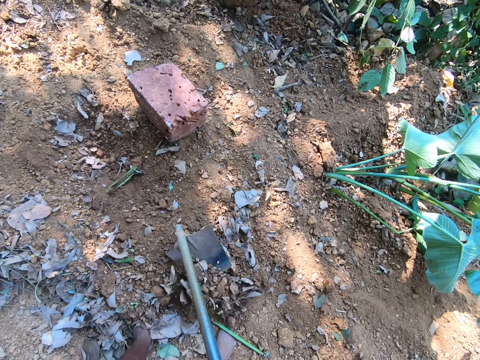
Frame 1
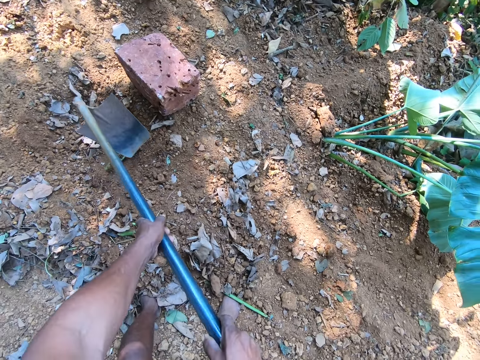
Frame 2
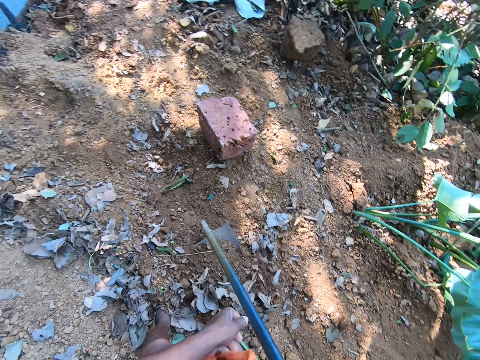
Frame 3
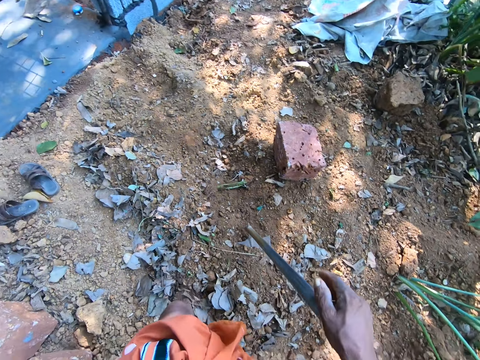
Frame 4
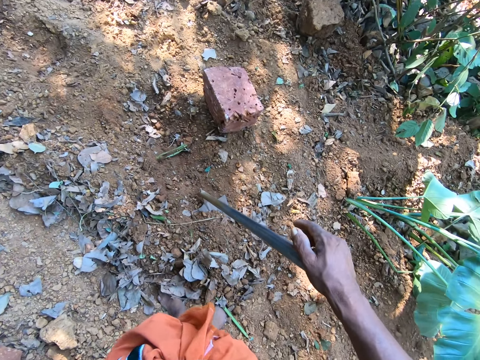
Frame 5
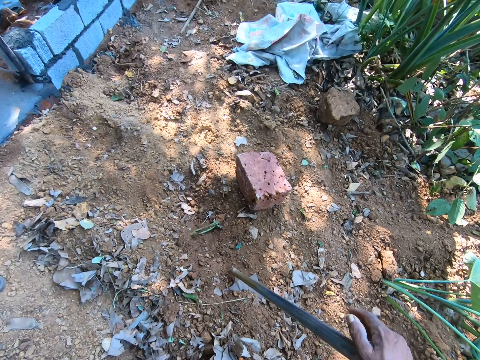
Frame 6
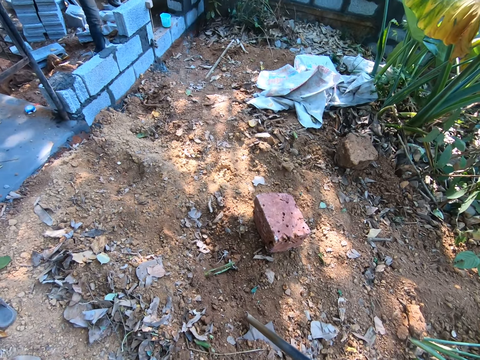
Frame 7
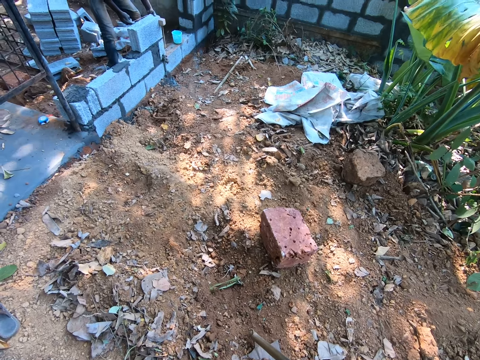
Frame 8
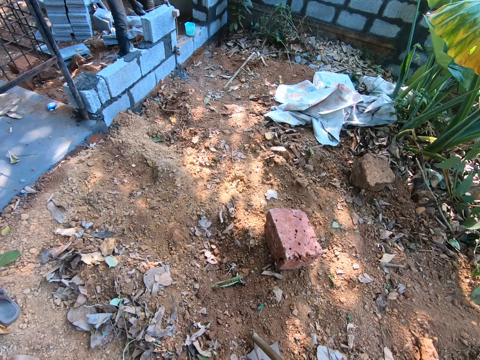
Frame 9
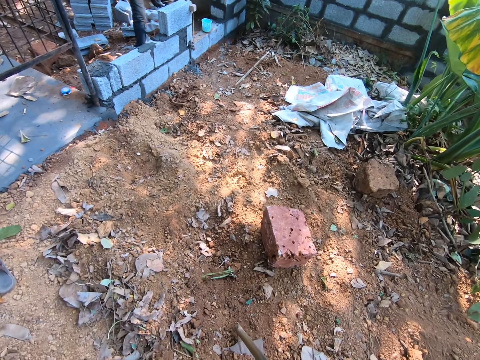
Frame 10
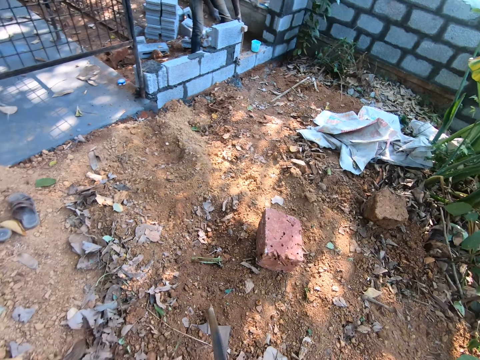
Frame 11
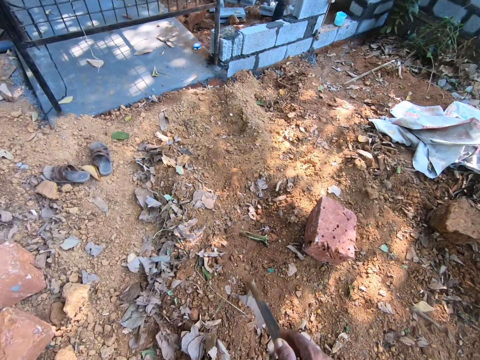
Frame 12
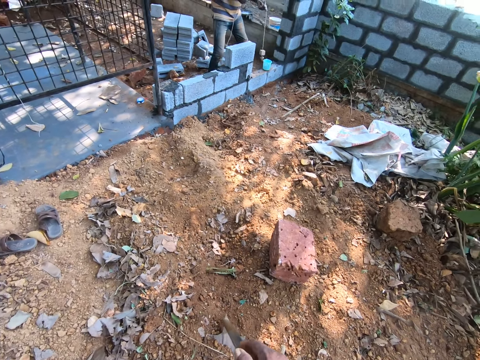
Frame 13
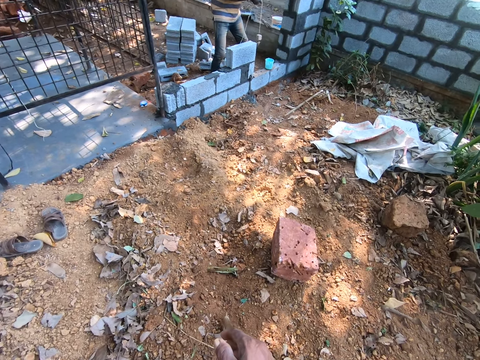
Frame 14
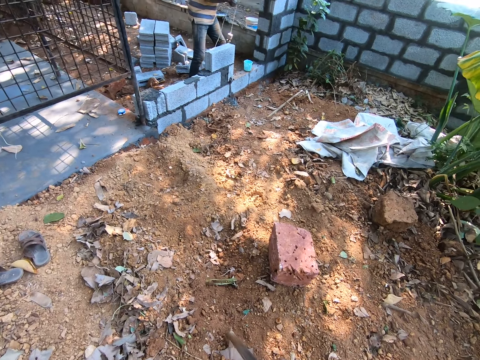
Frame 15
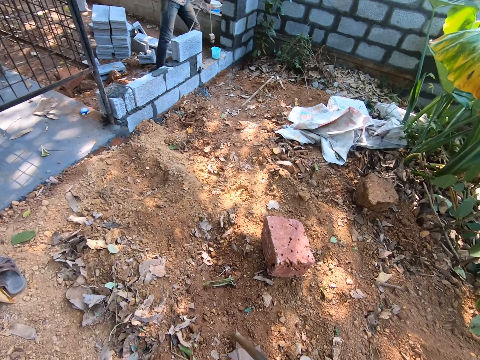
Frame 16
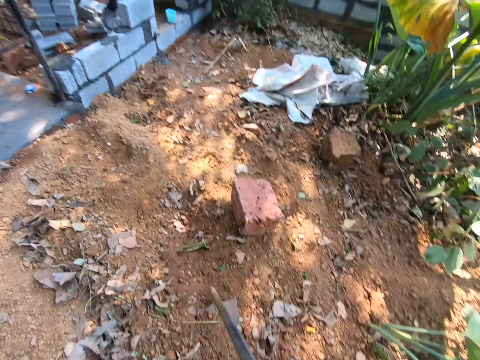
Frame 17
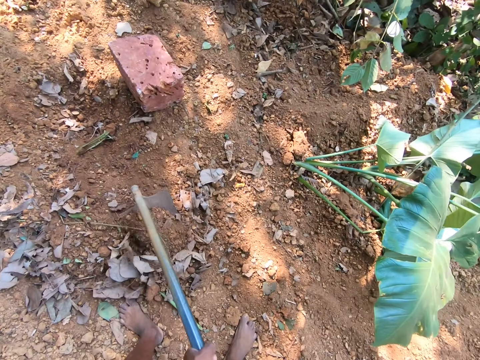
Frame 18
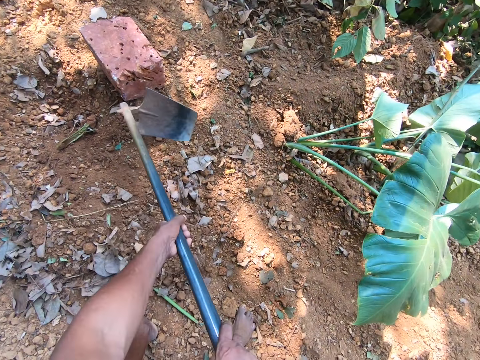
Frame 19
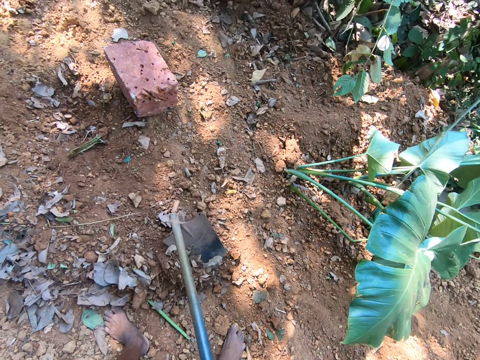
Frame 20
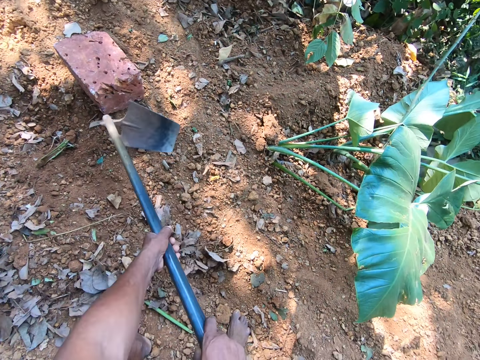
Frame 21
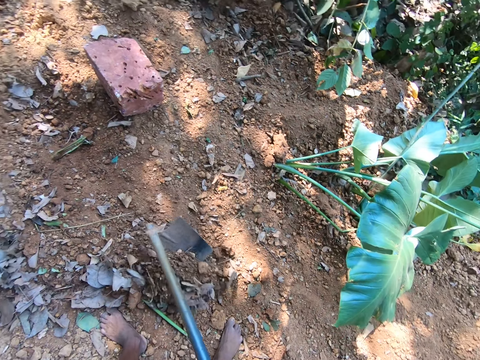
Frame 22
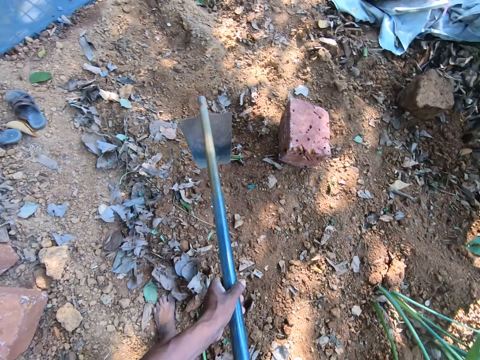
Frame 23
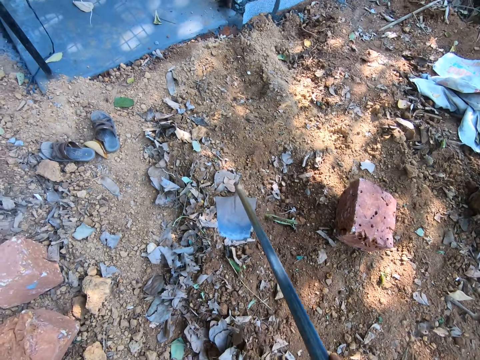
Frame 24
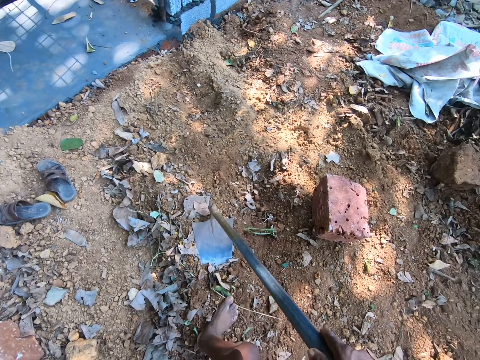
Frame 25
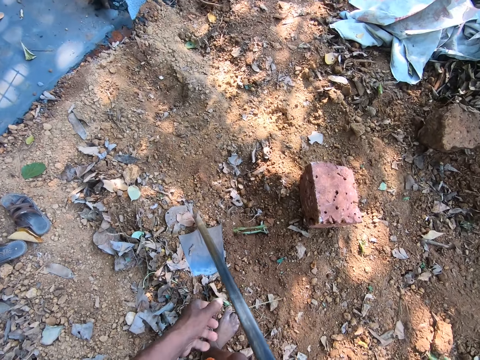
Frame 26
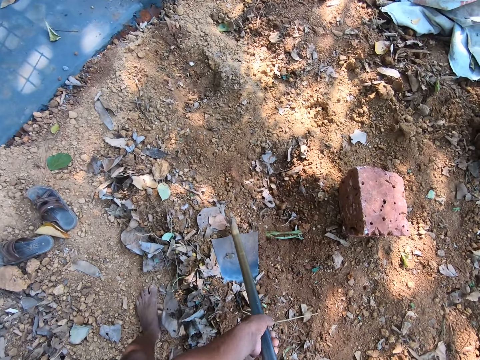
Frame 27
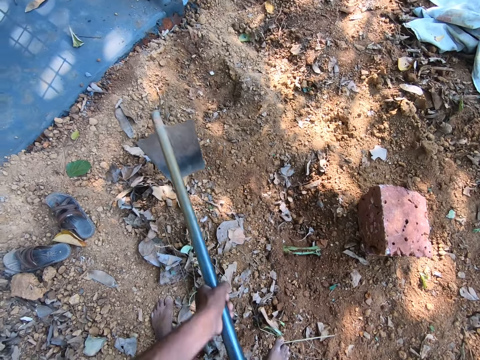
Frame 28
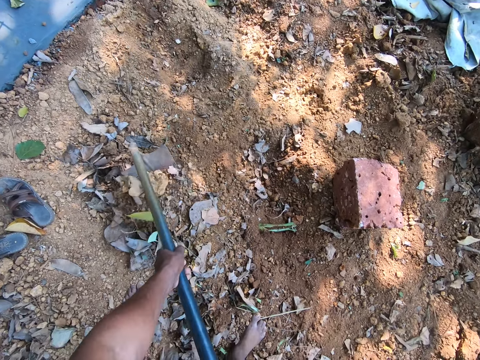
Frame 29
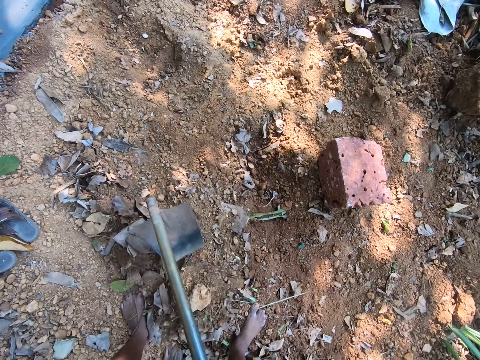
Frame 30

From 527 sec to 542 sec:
The camera wearer holds the hoe in his right hand. He interacts with a man. He gathers sand from the ground with the hoe in his hands. He digs the land.

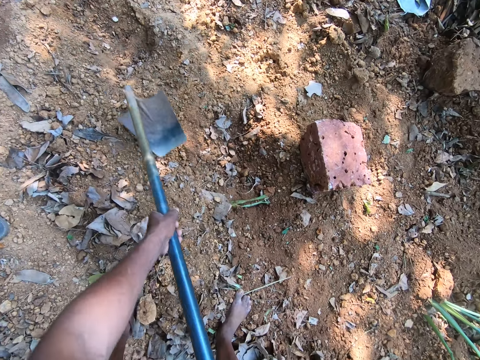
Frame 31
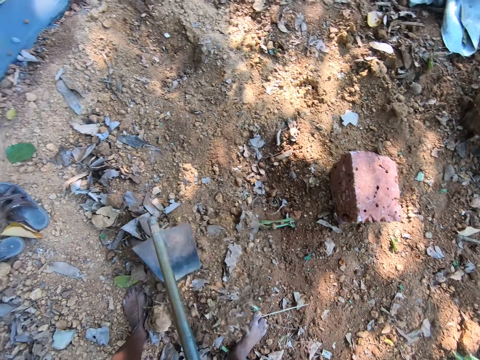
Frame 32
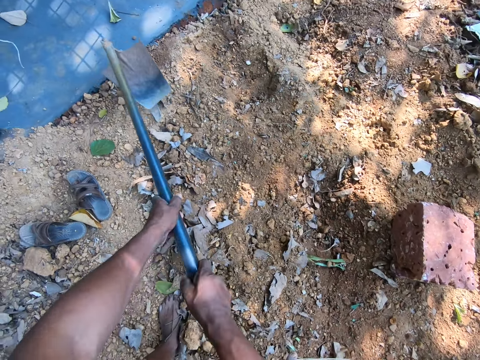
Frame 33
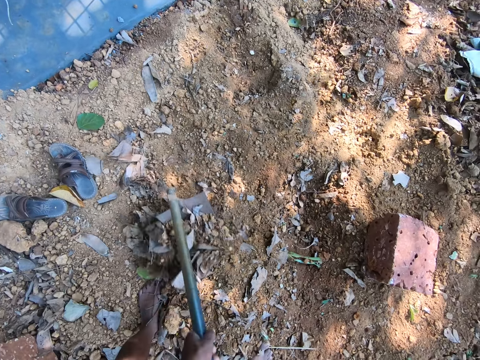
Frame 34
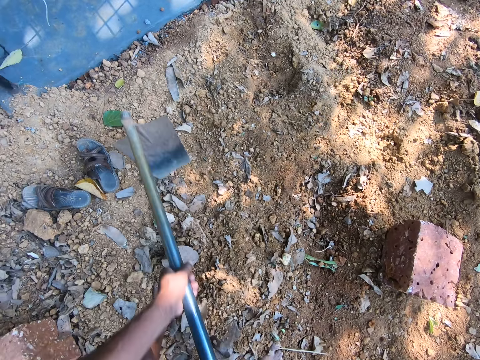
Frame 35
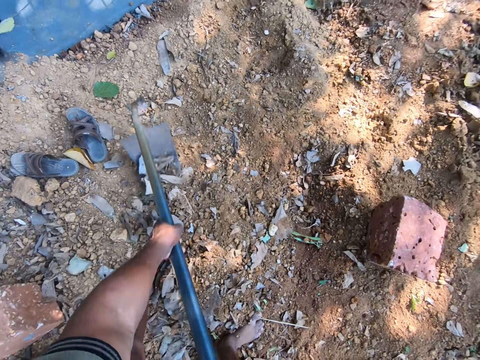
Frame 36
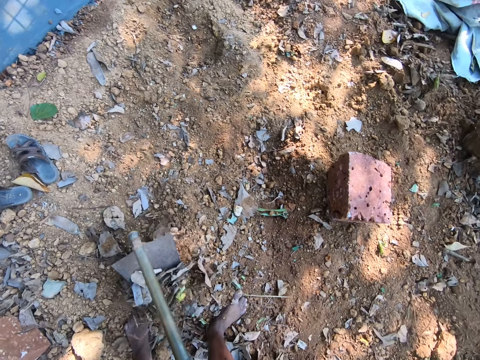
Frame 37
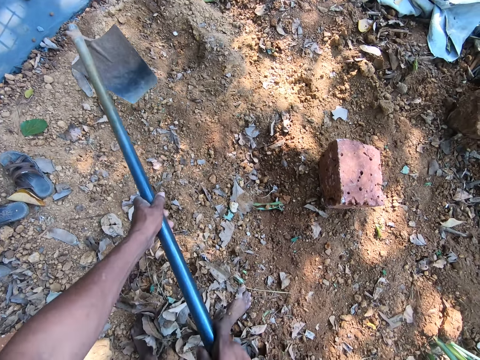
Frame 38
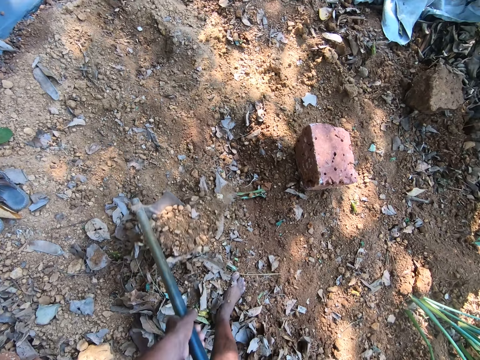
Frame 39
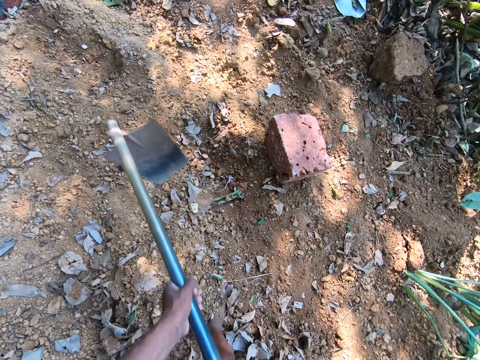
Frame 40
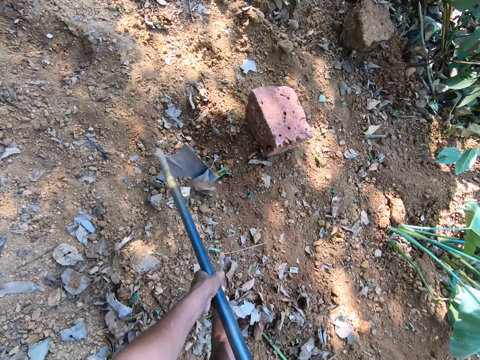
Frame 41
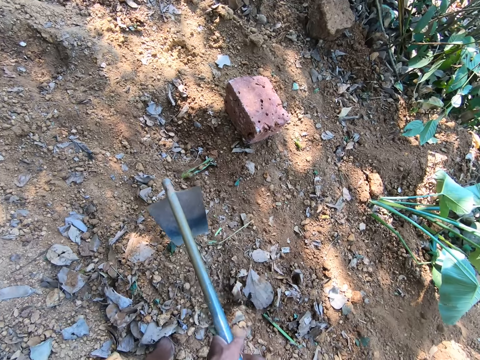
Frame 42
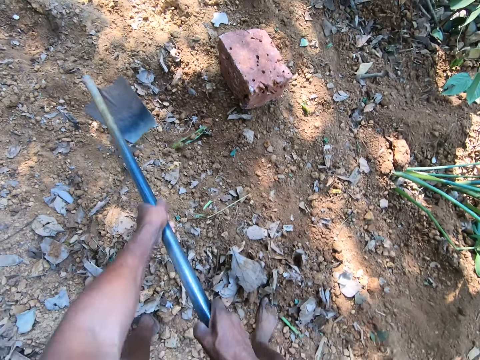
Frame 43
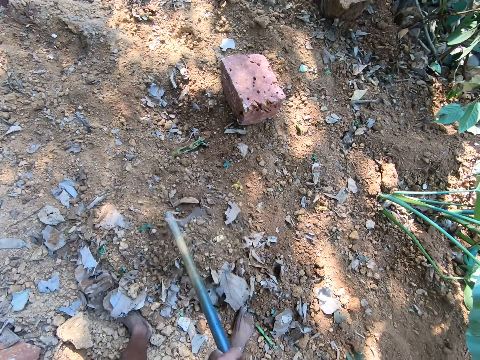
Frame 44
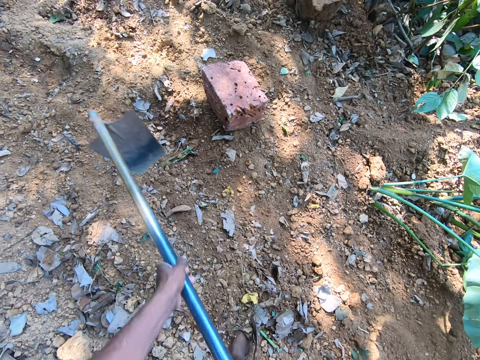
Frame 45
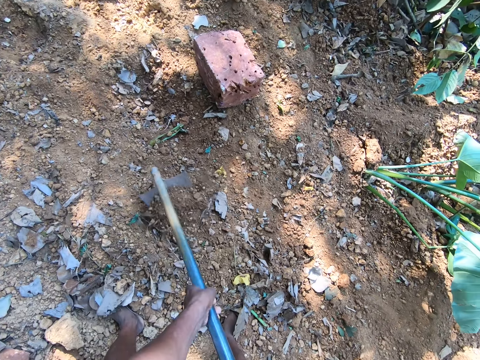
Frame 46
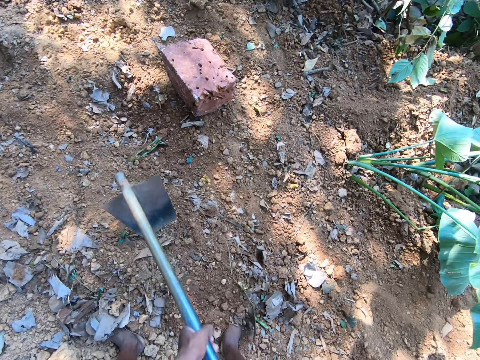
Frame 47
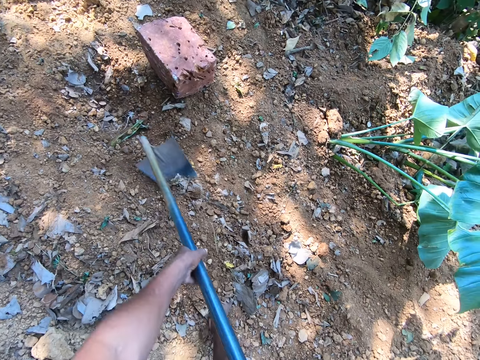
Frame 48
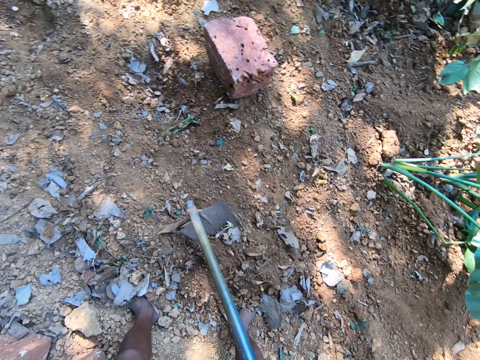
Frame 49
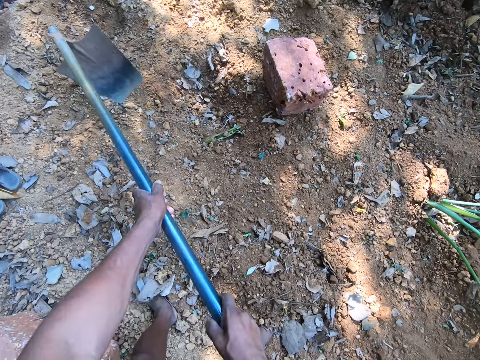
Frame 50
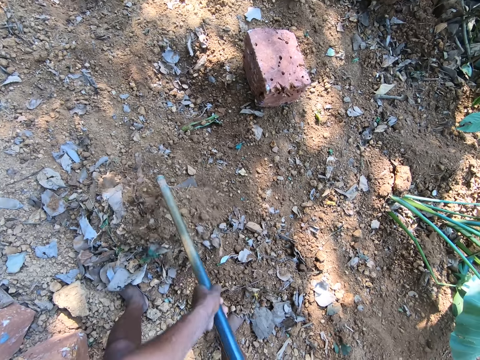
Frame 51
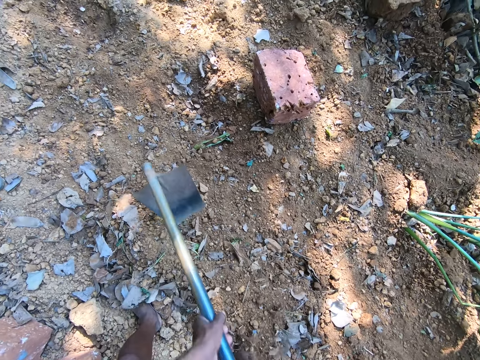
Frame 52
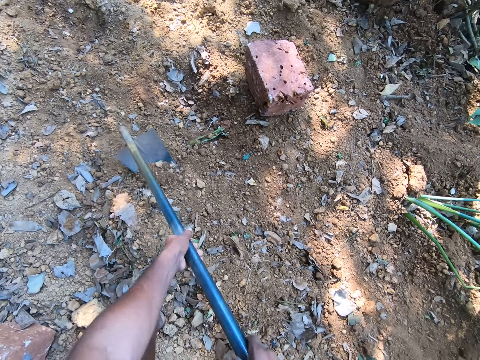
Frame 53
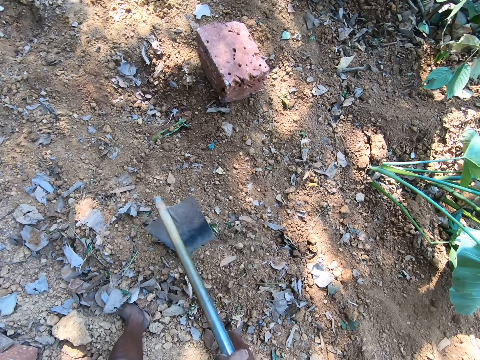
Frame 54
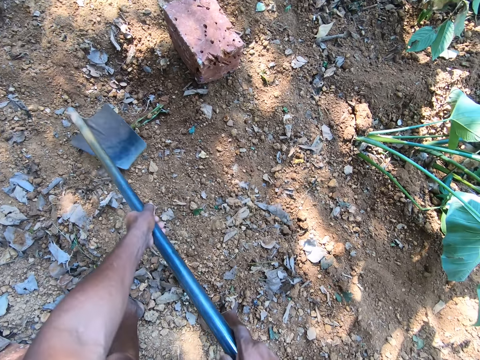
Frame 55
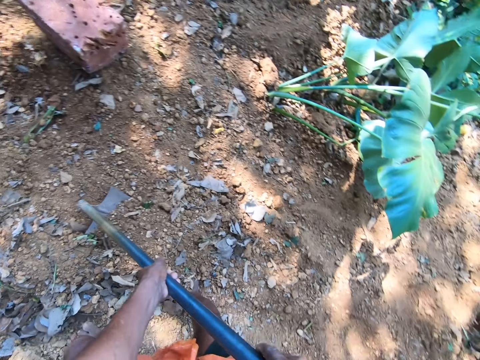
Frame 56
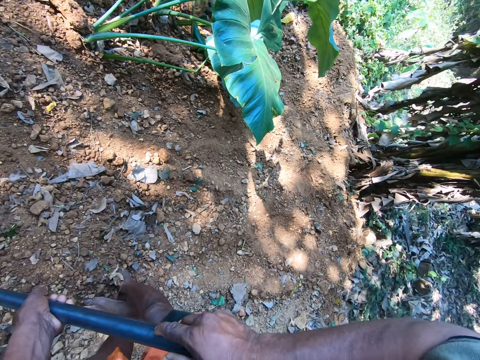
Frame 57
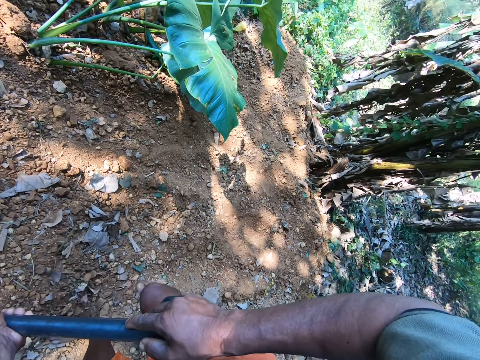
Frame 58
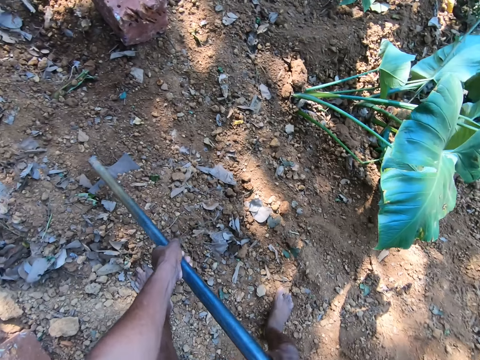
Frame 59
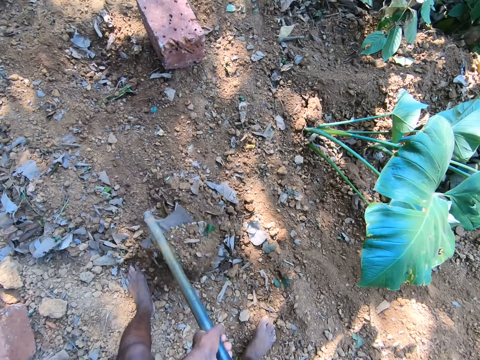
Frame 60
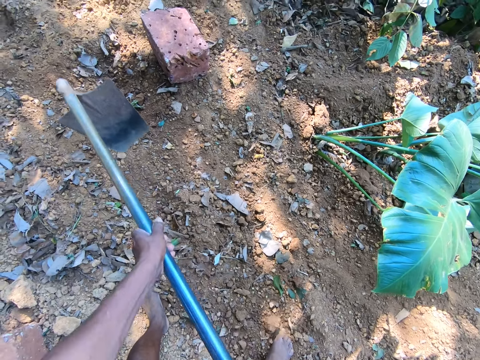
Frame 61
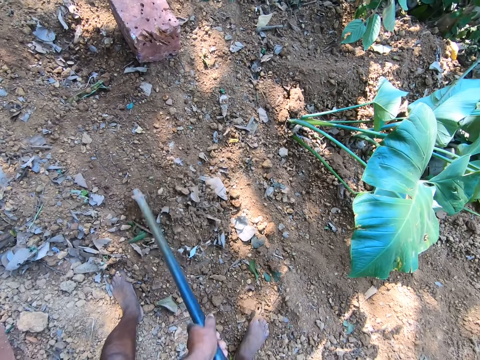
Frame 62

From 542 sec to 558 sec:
The camera wearer scrapes sand on the floor with the hoe in both hands.
